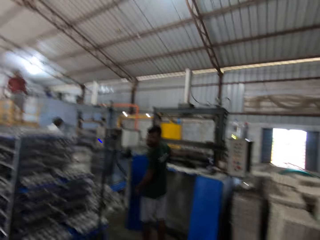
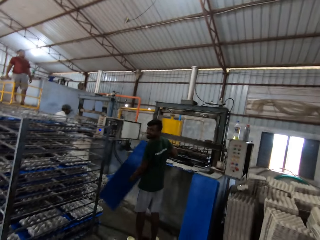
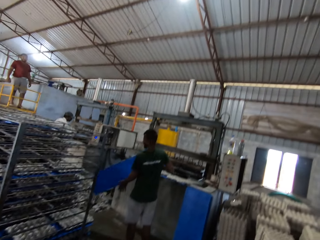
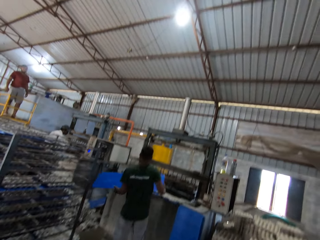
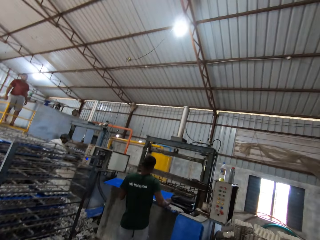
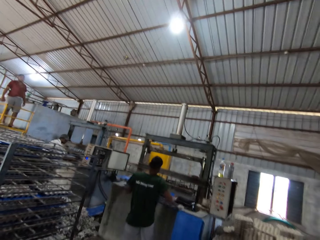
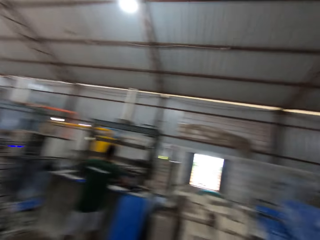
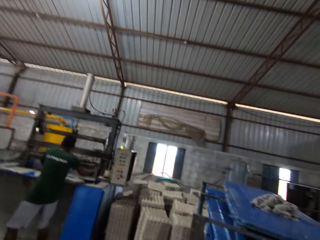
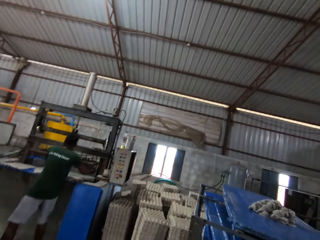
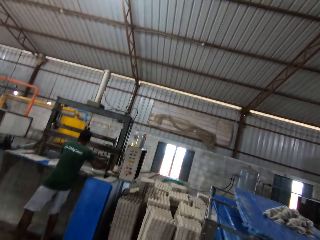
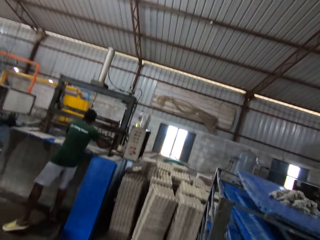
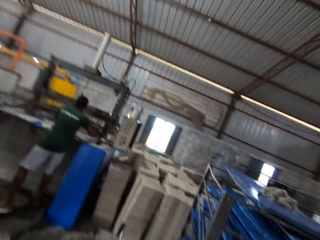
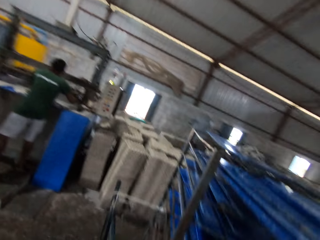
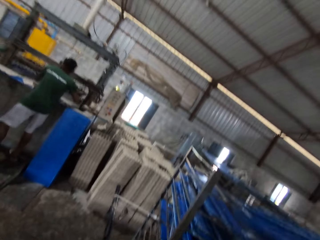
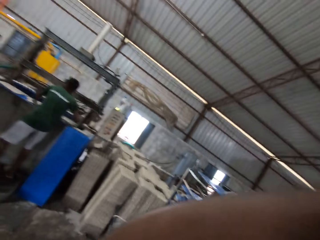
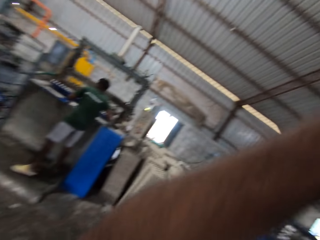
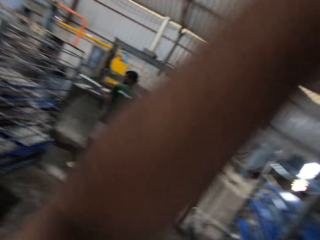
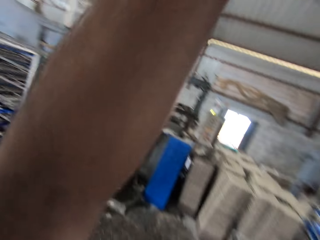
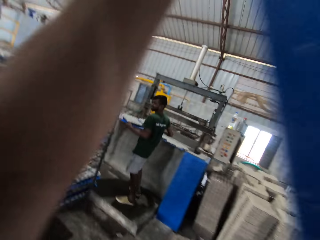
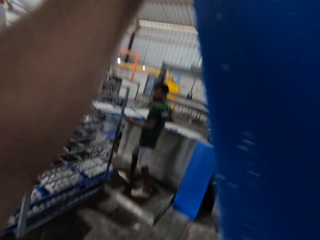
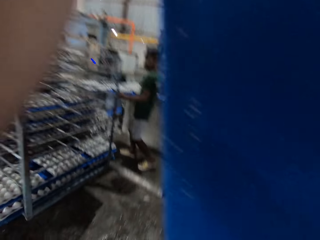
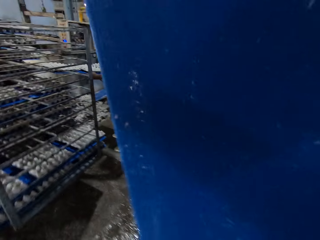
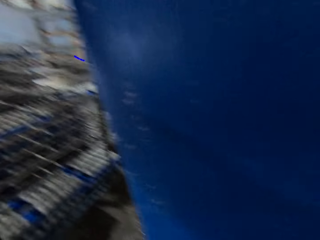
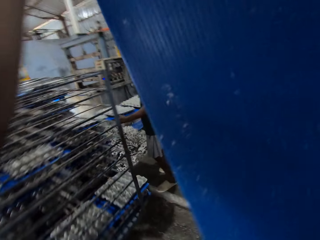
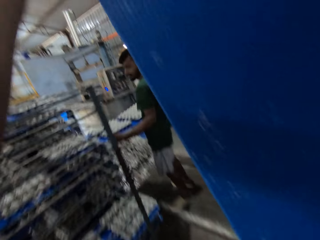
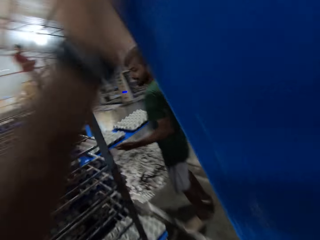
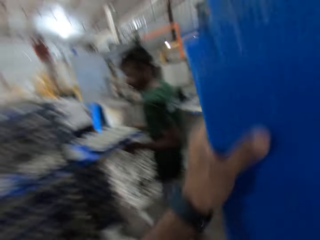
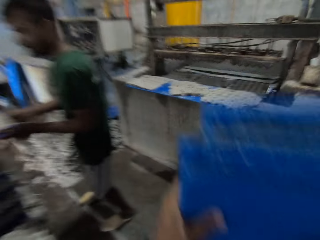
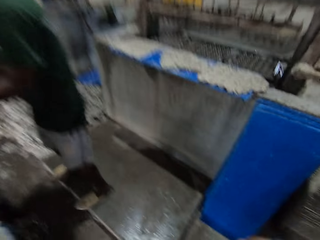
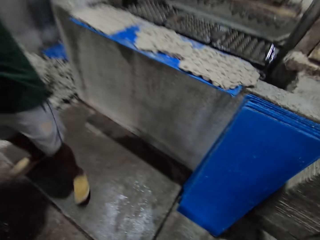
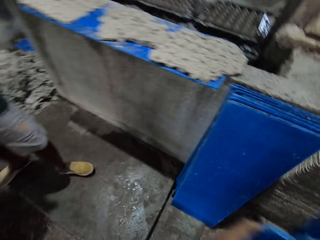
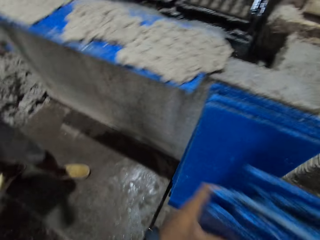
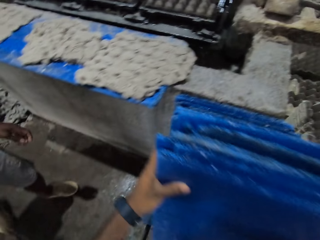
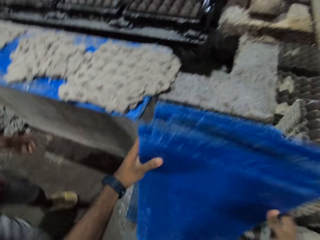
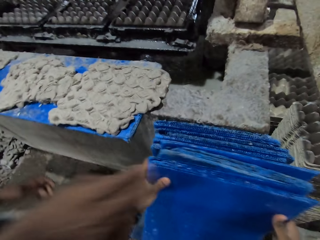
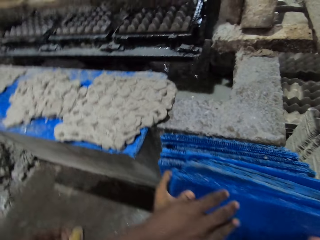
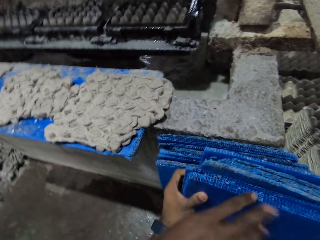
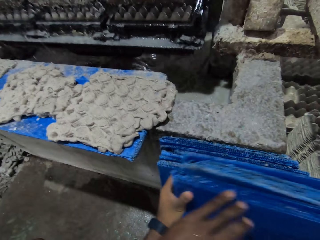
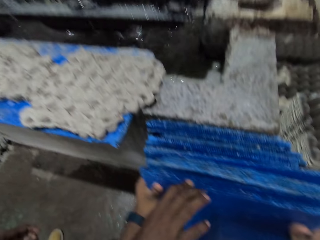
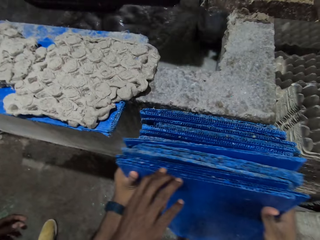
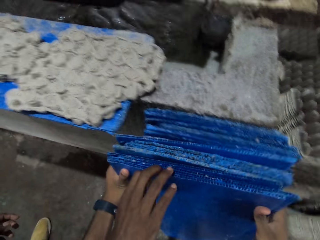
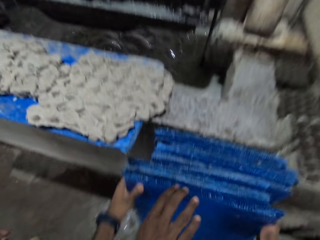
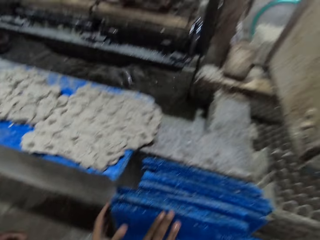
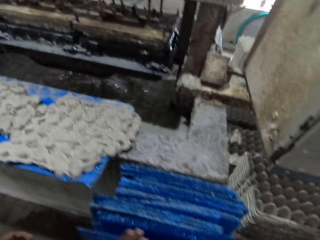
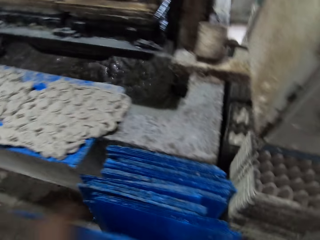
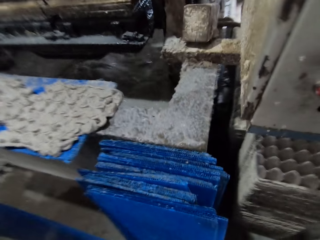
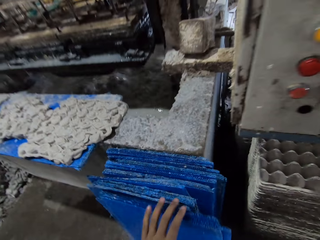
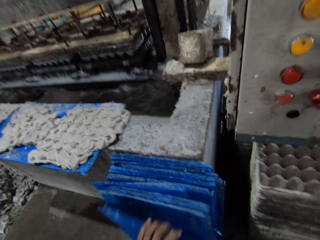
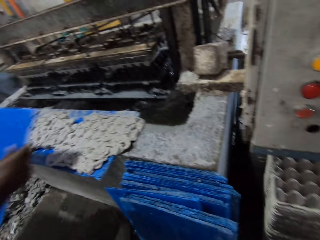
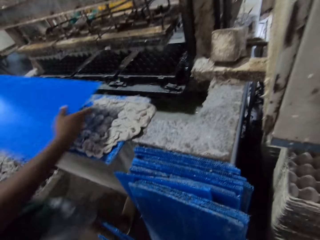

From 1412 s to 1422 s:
The camera wearer converses with the man. The man puts the tray in both hands on the egg crate machine. The camera wearer carries the tray with both hands from the iron shelf. The man pushes the tray of egg crate on the iron shelf with both hands. The camera wearer takes the plastic boards. They drop the tray in both hands on the floor. They converse with the man.

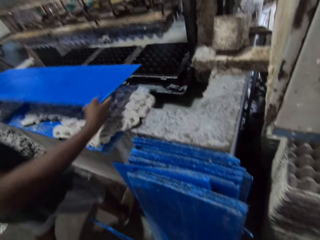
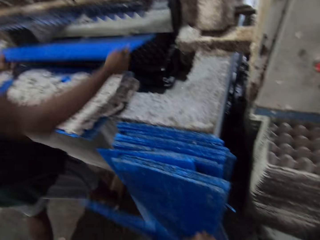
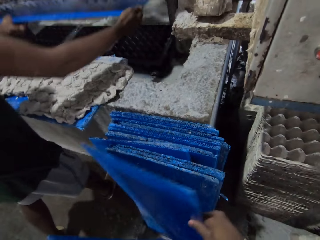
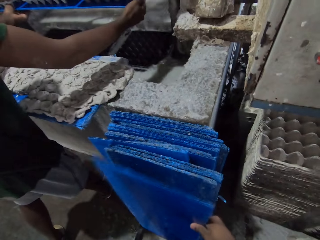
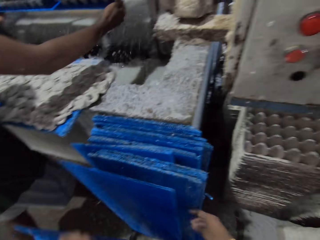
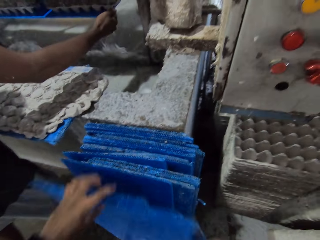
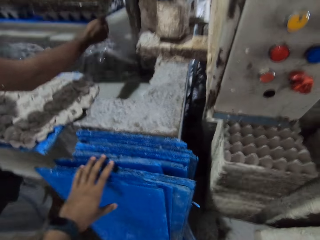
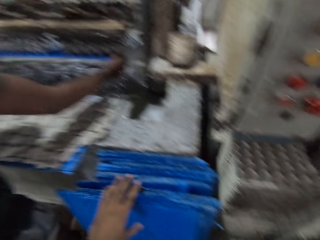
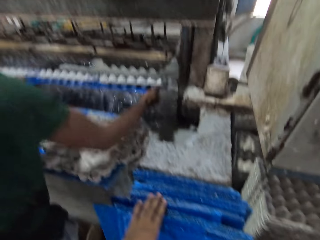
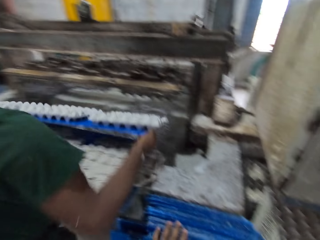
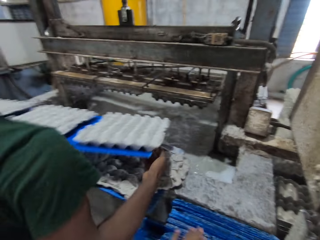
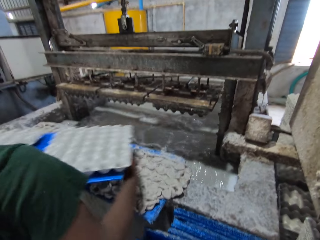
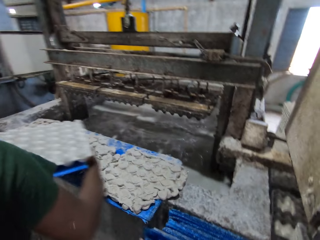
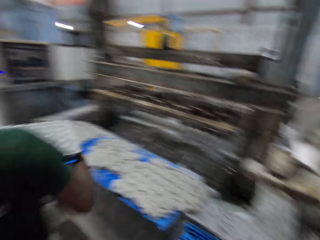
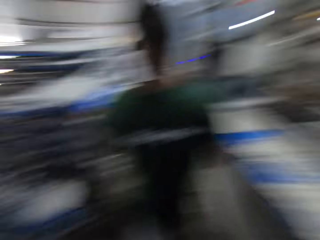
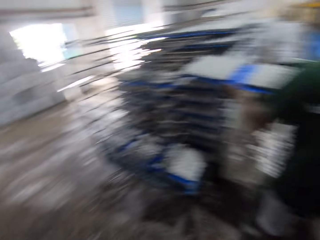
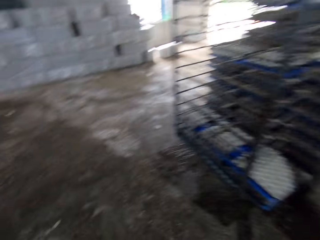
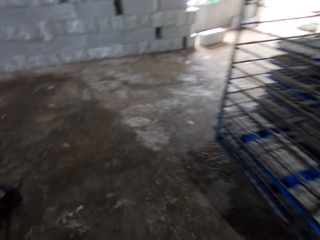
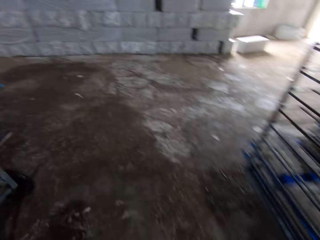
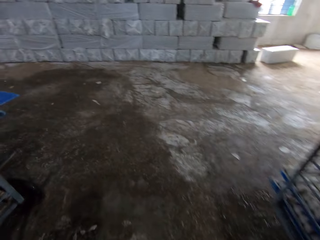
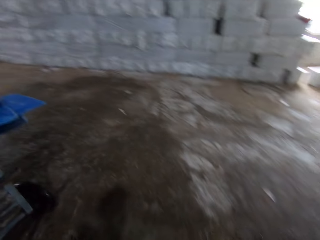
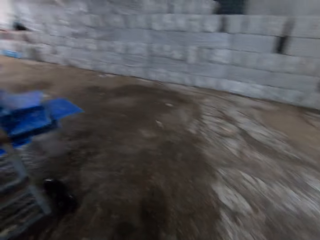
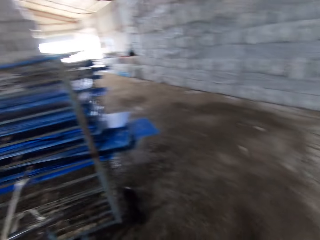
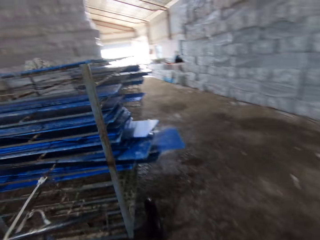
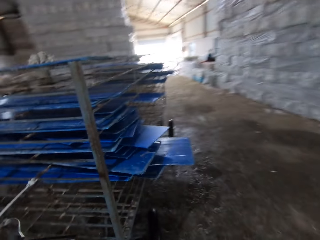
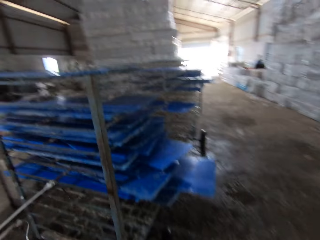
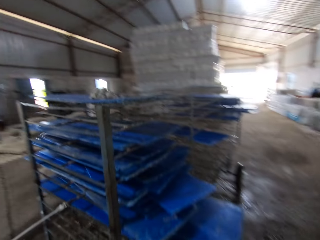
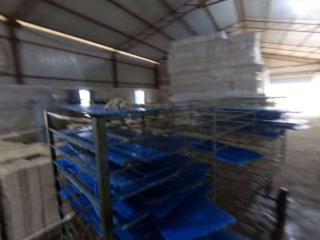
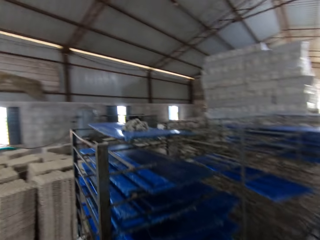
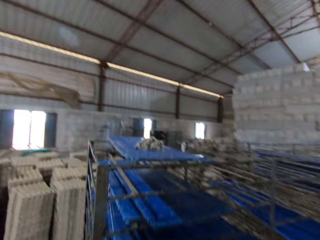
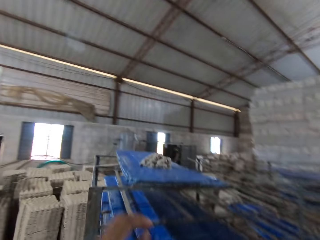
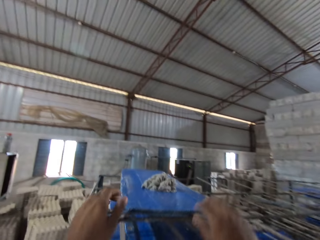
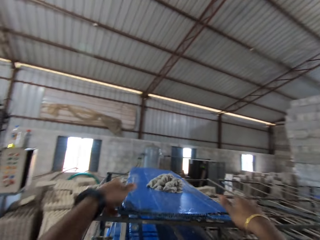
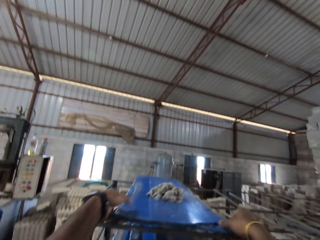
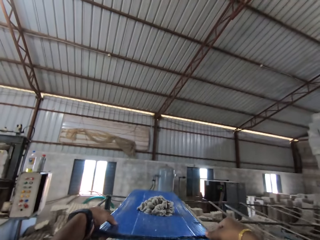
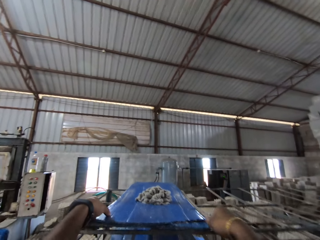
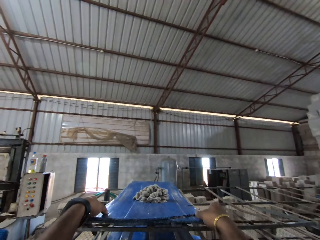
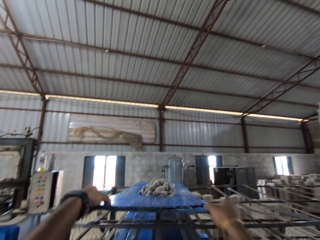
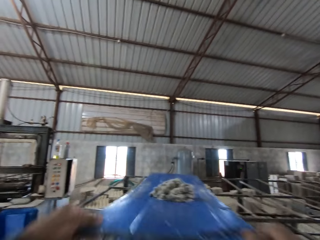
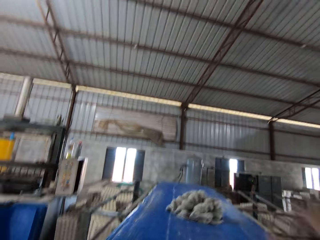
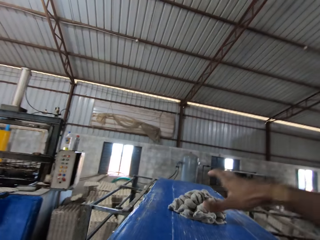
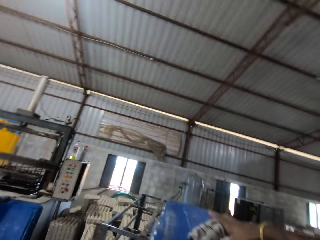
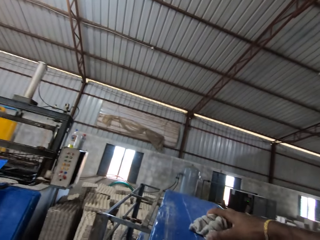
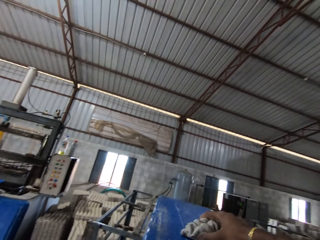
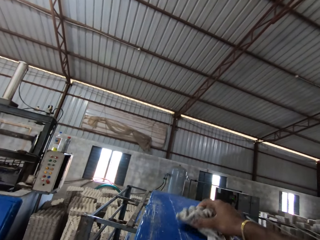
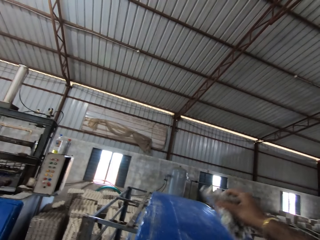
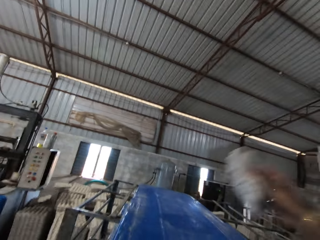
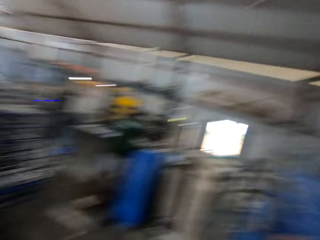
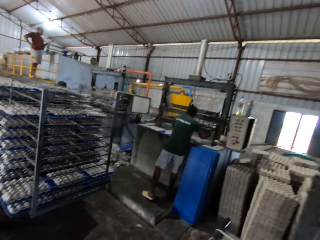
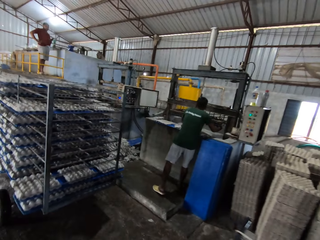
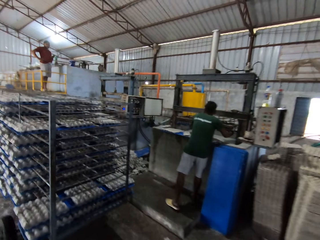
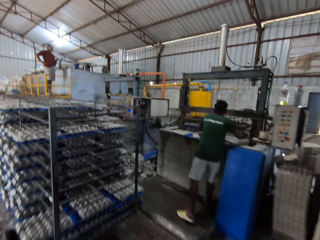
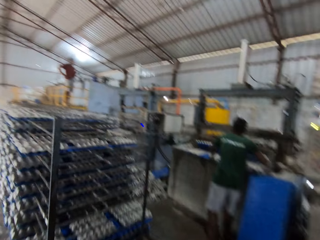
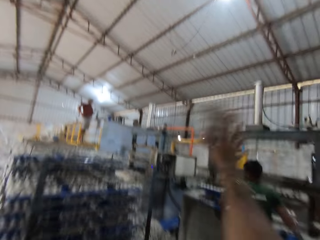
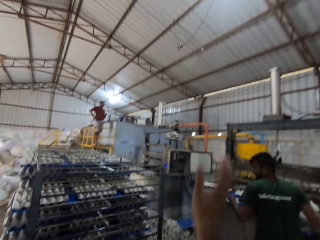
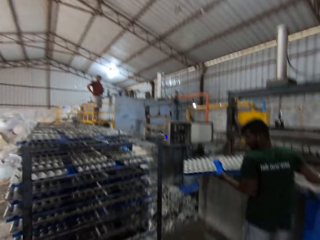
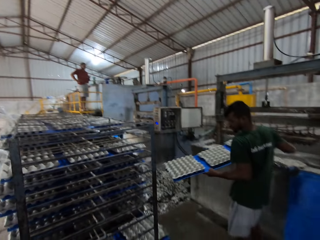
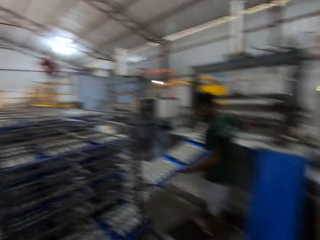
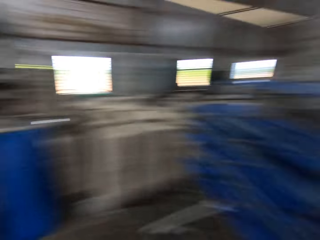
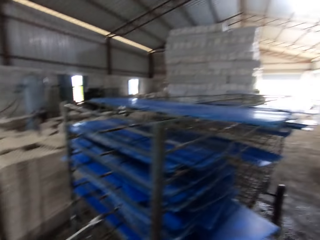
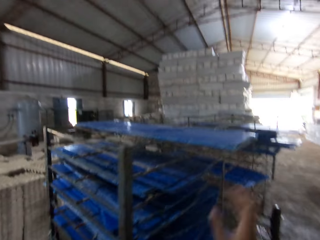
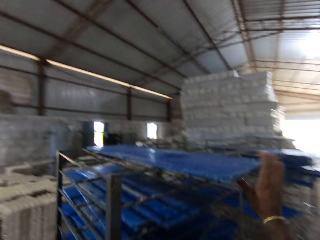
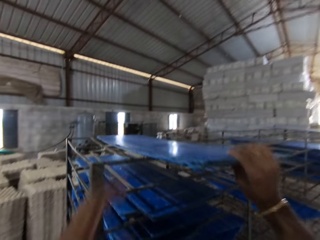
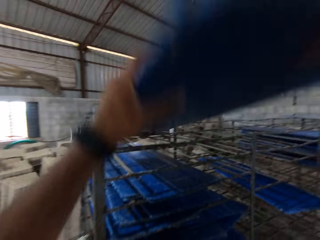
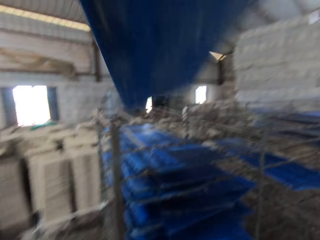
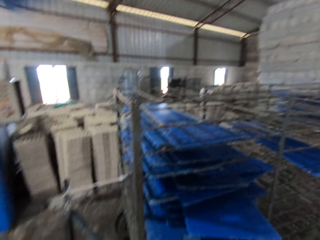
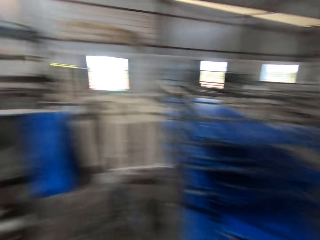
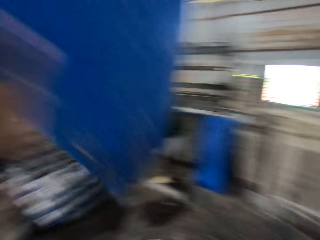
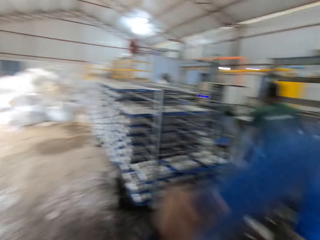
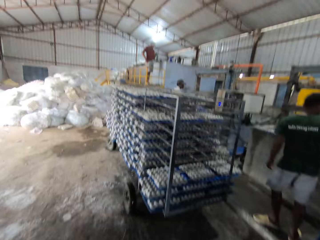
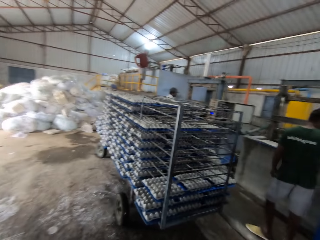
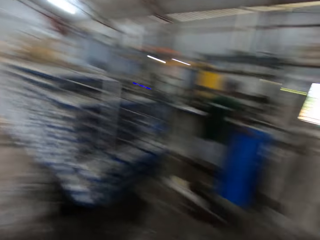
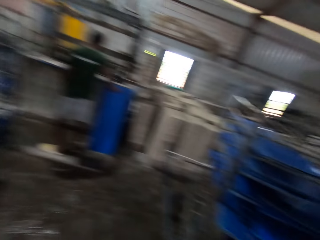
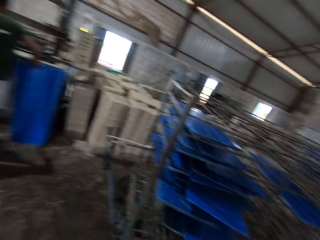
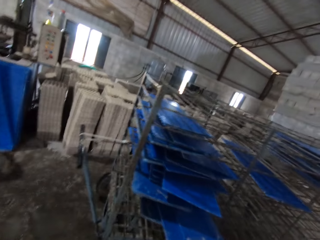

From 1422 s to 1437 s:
The man puts the tray in both hands on the egg crate machine. The camera wearer arranges the trays on the wall with both hands. The man carries the tray from the egg crate machine with both hands. The camera wearer converses with the man. He walks to an iron shelf. He takes a tray on the iron shelf with both hands. He removes a cloth on the tray on the iron shelf with his right hand. He throws the cloth in his right hand on the floor. He carries the tray with his right hand from the iron shelf.
